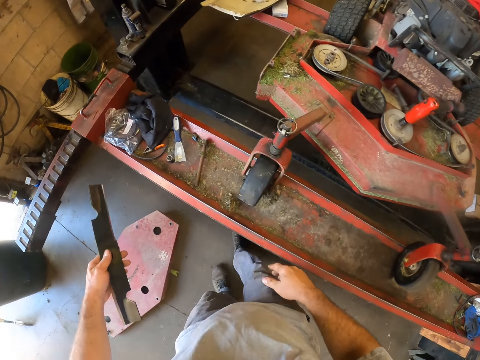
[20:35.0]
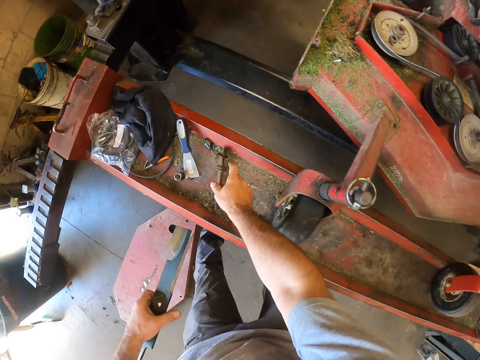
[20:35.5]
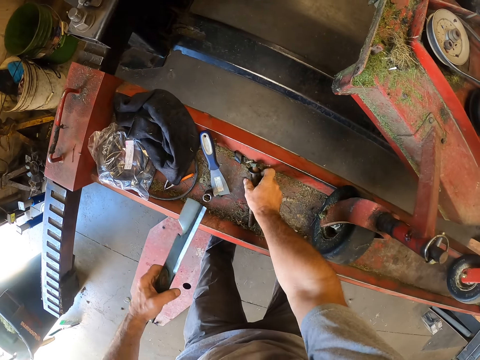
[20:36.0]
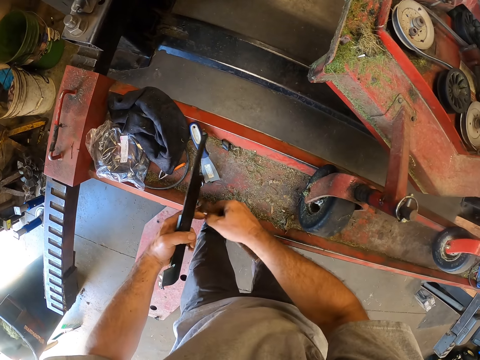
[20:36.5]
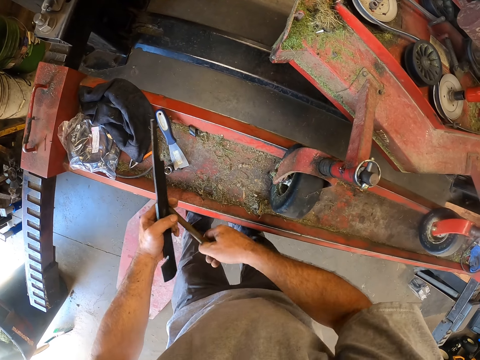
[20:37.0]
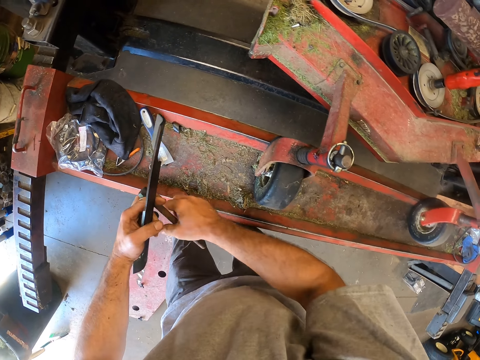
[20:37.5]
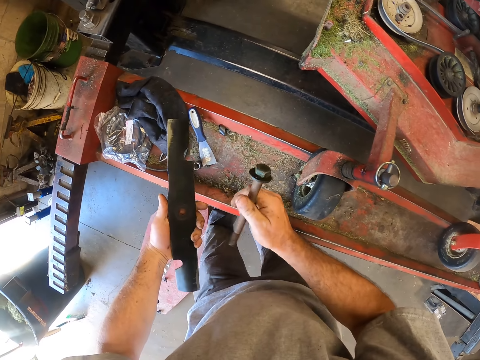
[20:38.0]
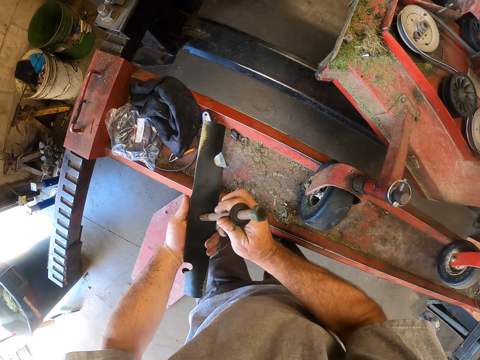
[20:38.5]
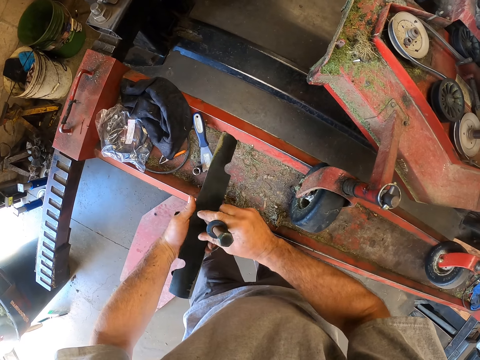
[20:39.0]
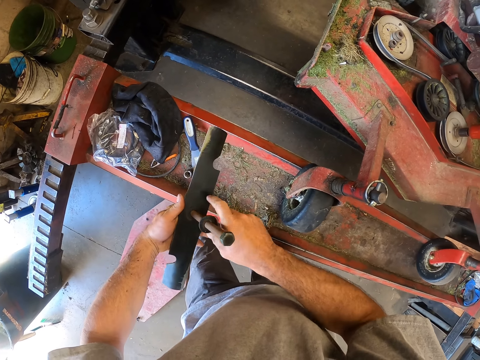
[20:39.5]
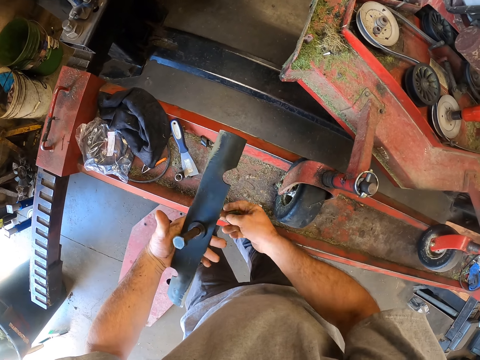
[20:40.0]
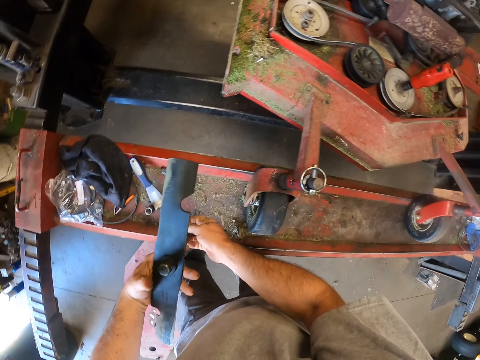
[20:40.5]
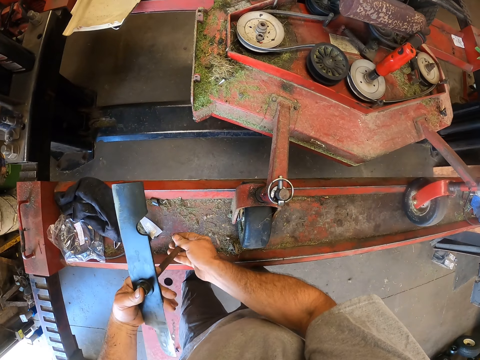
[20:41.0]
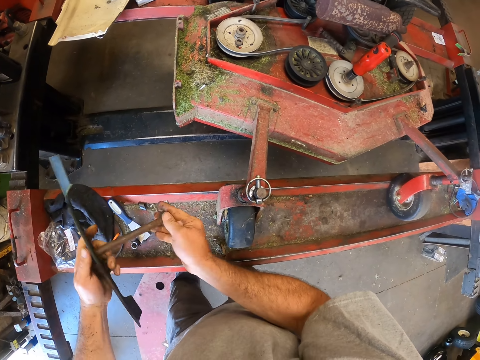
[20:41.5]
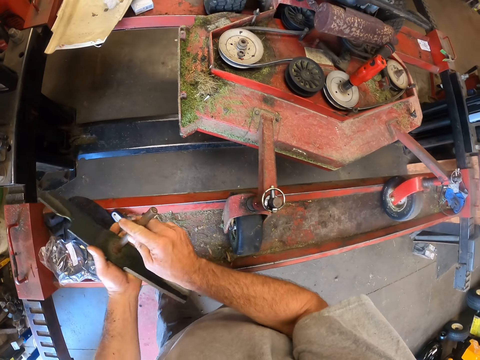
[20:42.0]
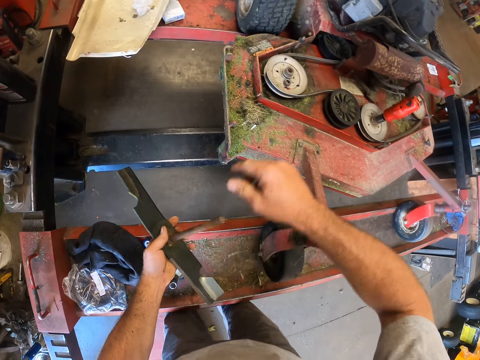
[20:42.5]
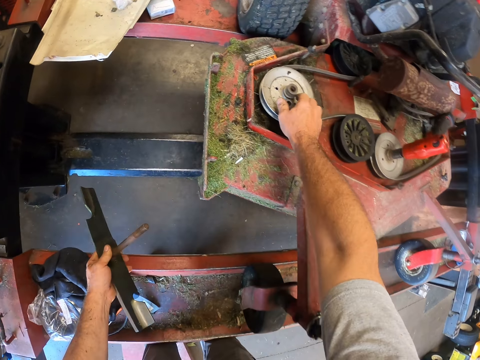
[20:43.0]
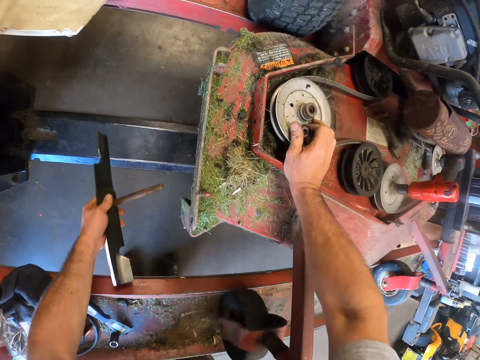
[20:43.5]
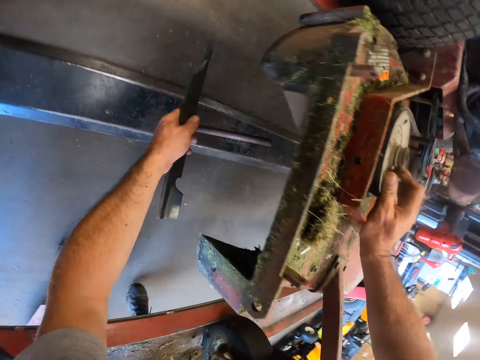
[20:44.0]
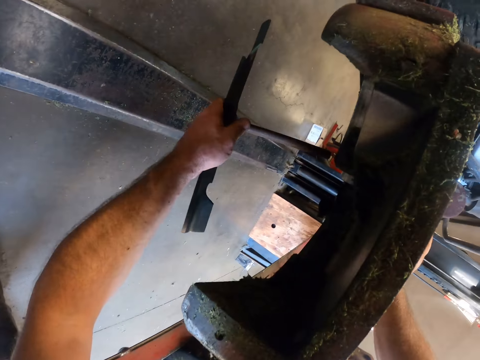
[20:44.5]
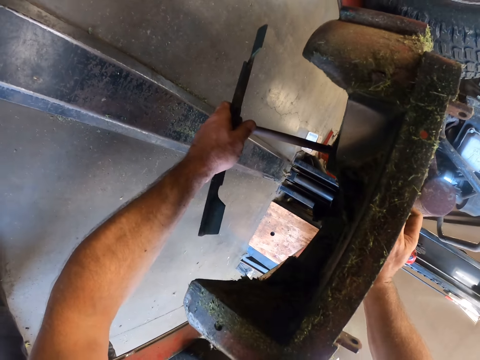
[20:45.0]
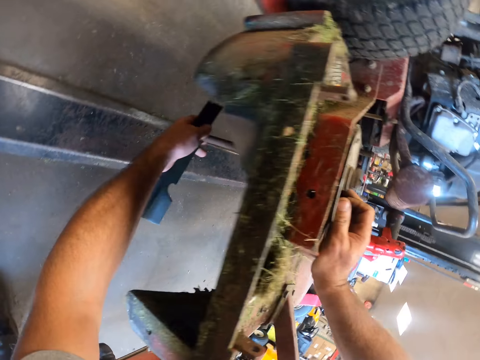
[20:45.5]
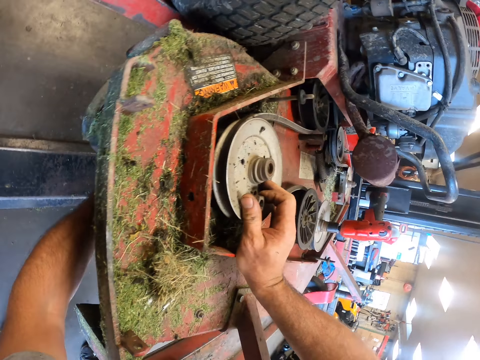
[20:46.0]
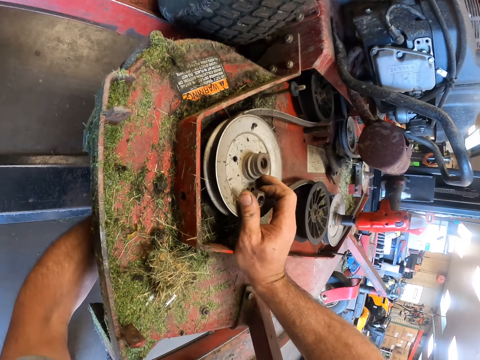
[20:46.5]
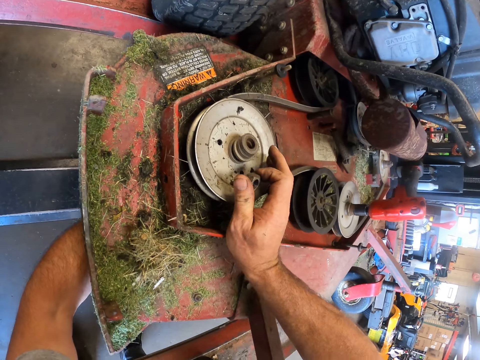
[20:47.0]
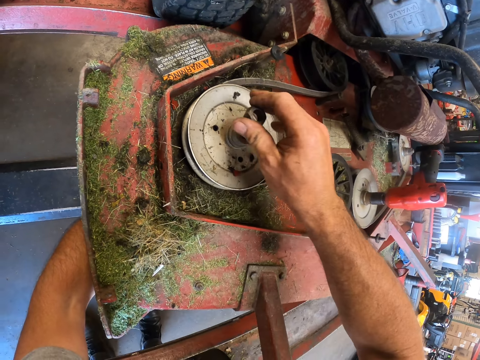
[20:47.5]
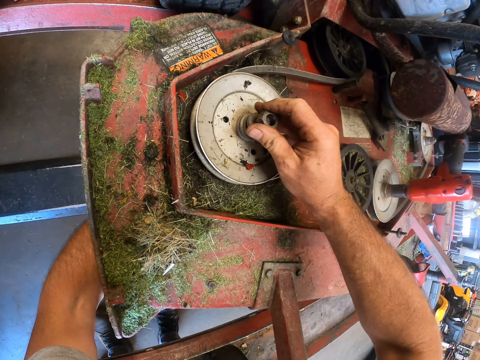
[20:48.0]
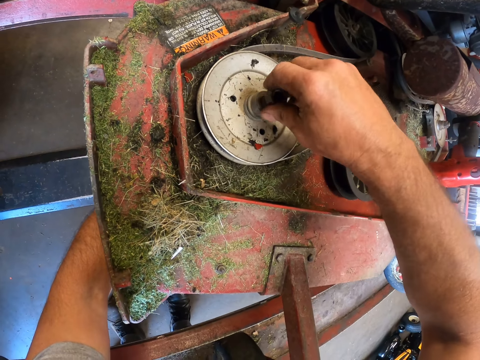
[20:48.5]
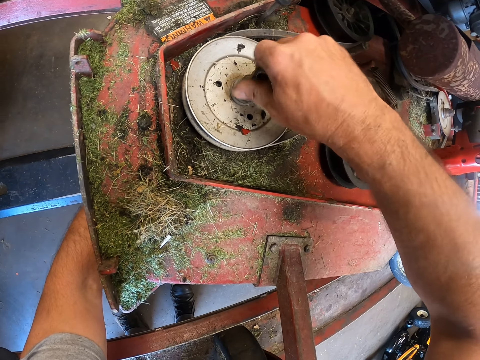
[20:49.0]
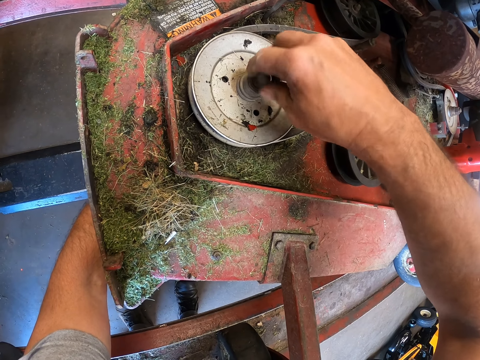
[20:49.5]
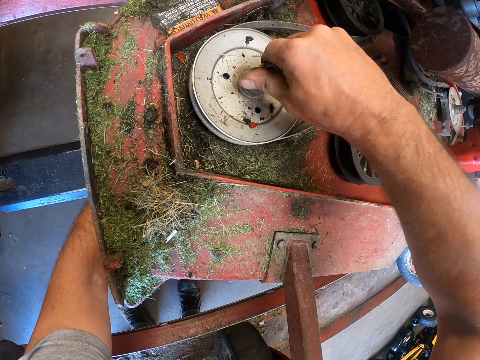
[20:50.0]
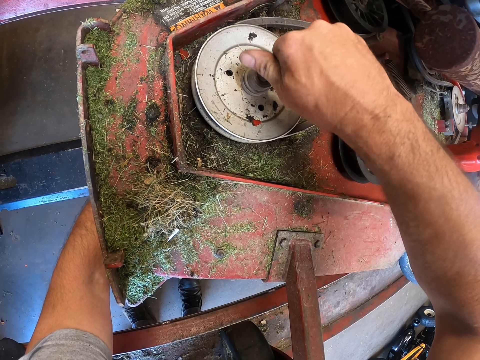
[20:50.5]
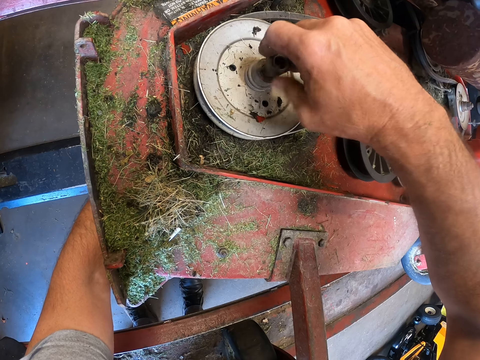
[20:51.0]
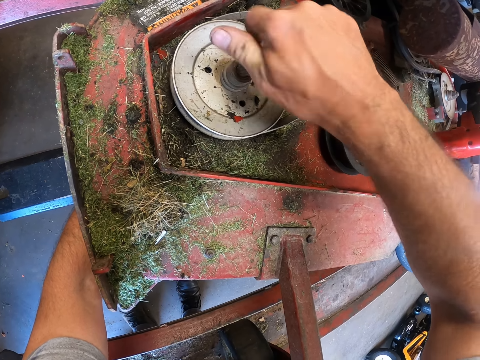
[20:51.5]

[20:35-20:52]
The camera wearer picks a rod on the lift stand. He removes a bolt from the rod. He inserts the rod in the lawn mower blade. He inserts the bolt in the rod. He picks a bolt on a plate on the machine with his right hand. He touches a nut on the lawn mower. He attaches the lawn mower blade to the lawn mower. He inserts the rod into the plate from beneath the machine. He screws the bolt to the rod in the plate from the top of the machine with his hand.

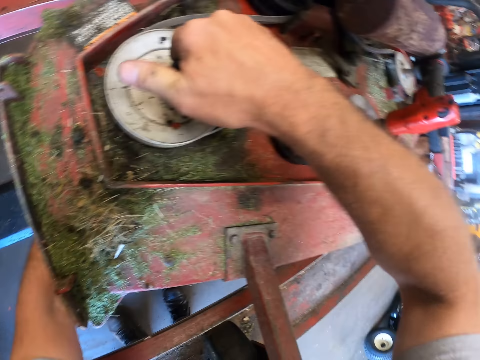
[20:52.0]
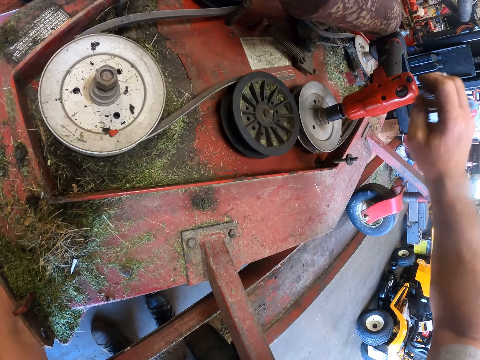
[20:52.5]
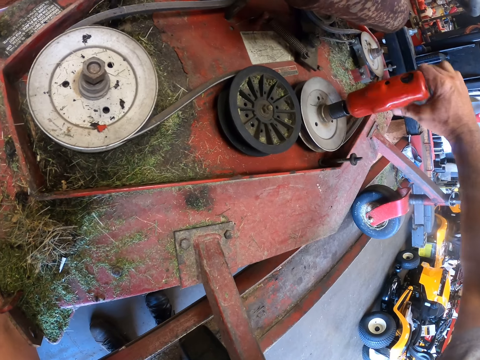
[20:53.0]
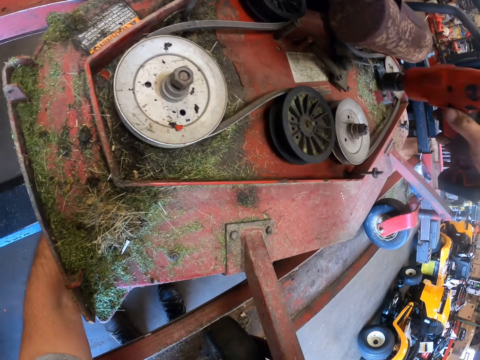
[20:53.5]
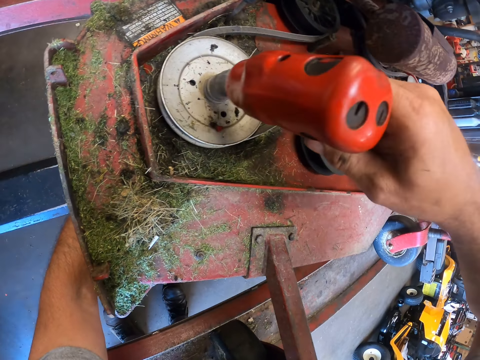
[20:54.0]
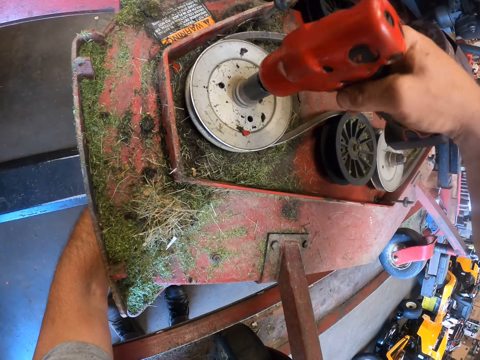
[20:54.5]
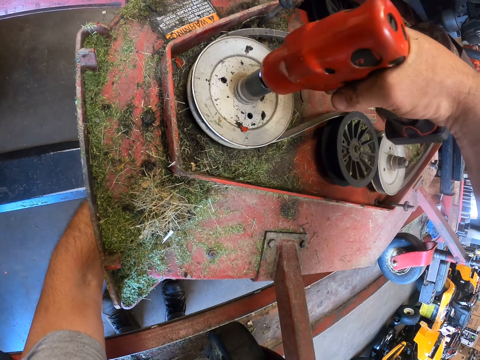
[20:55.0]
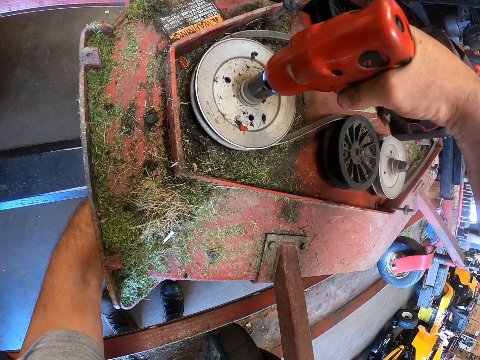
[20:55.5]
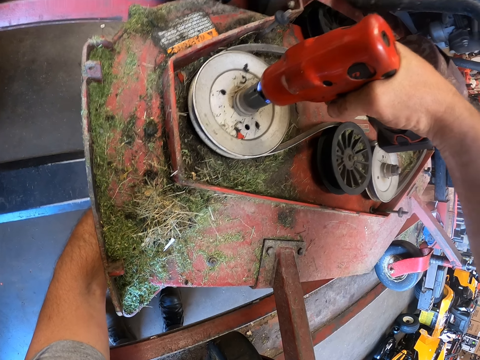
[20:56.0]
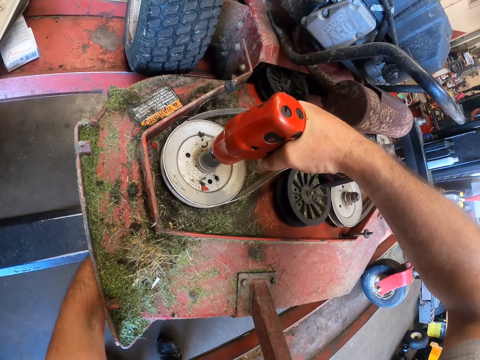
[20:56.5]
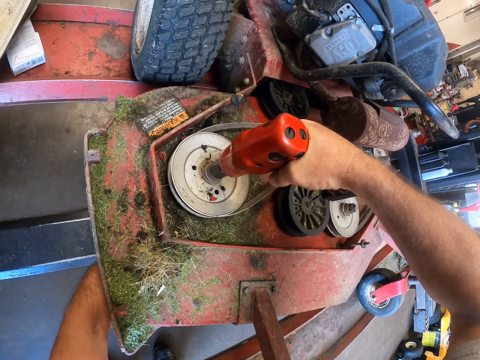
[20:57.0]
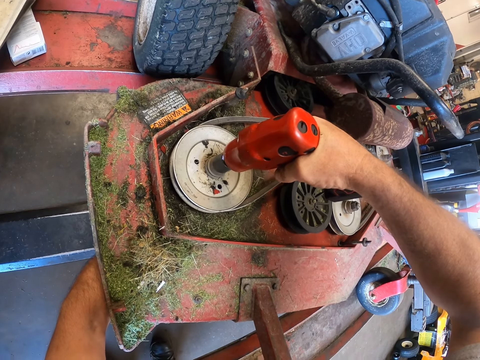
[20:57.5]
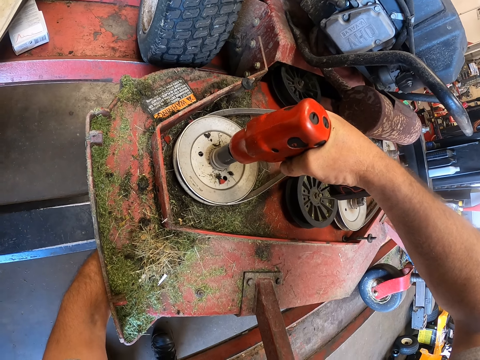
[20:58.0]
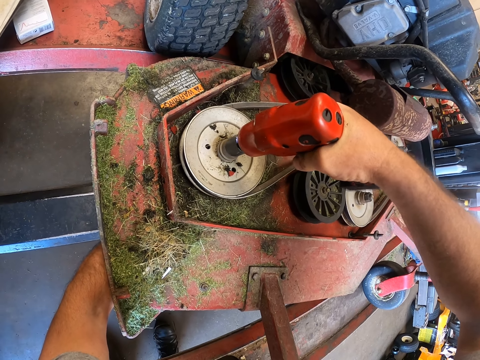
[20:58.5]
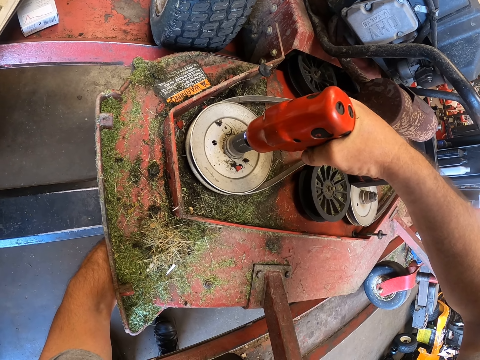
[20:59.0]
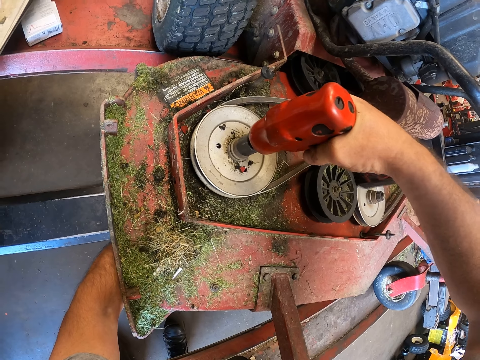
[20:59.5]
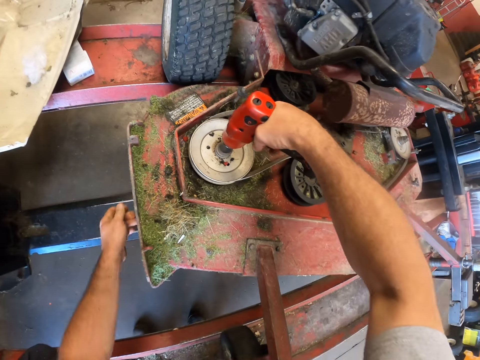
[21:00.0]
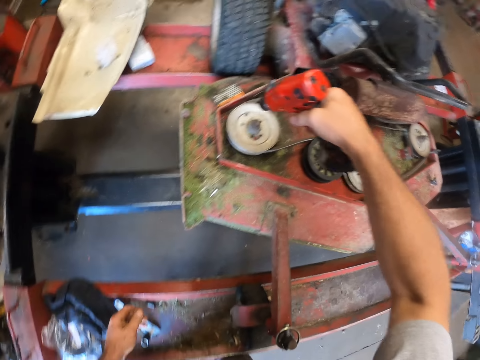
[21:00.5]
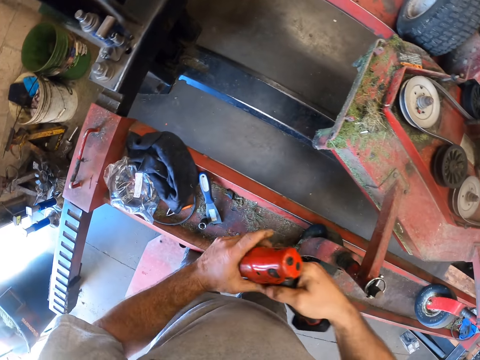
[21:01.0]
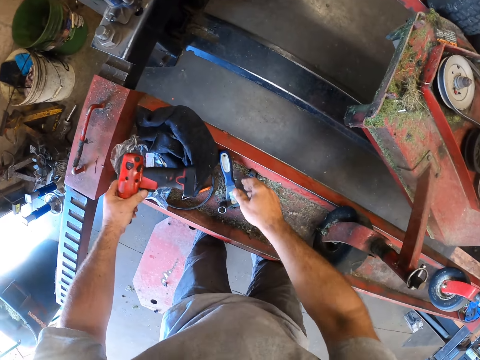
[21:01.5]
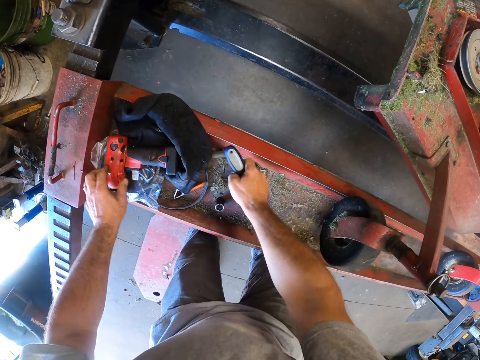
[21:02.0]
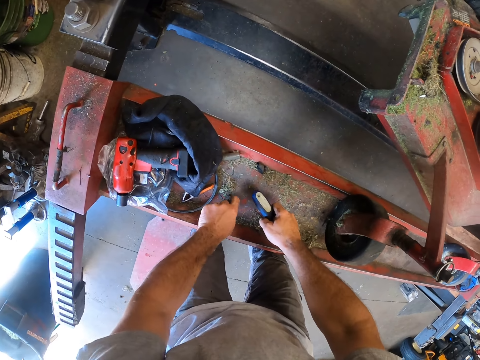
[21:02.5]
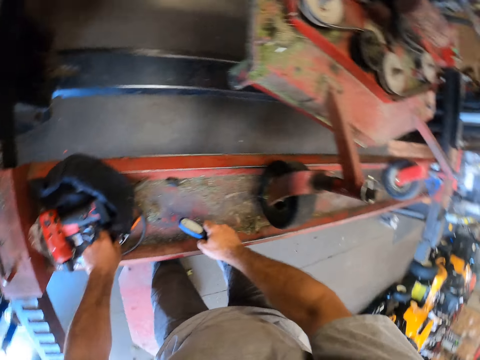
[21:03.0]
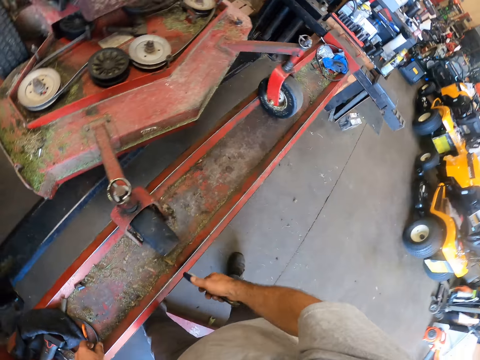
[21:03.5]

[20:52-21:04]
The camera wearer picks an electric wrench. He screws the bolt to the rod with the wrench. He picks up a putty knife on the lift stand with his right hand. He keeps the wrench on the lift stand with his left hand. He picks a bolt on the lift stand. He walks around the garage.
